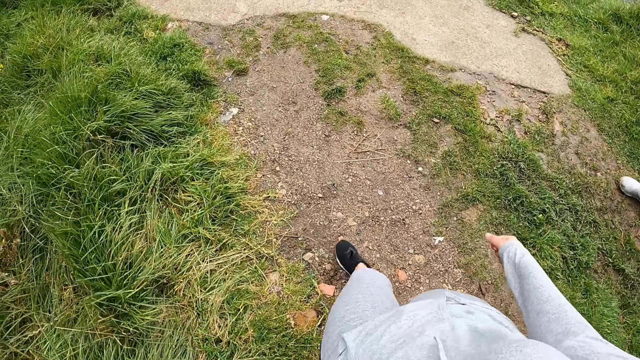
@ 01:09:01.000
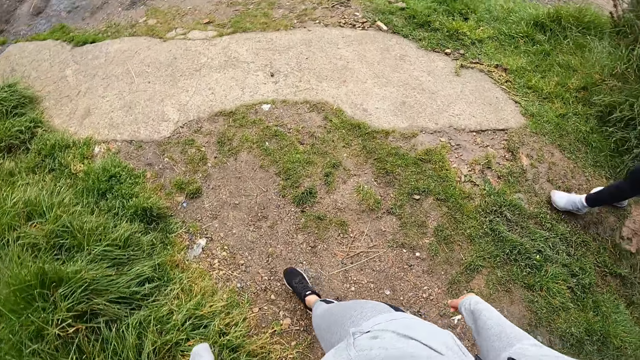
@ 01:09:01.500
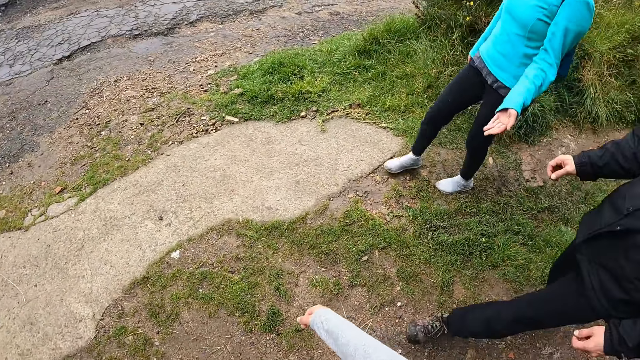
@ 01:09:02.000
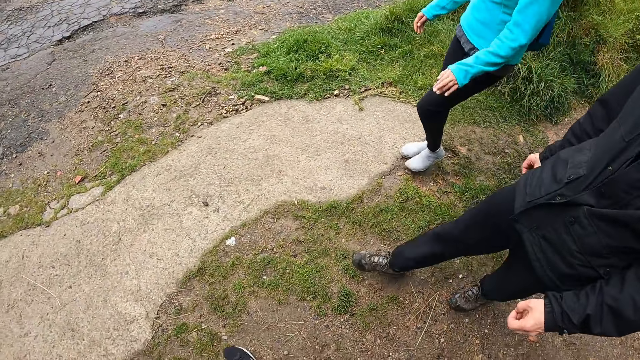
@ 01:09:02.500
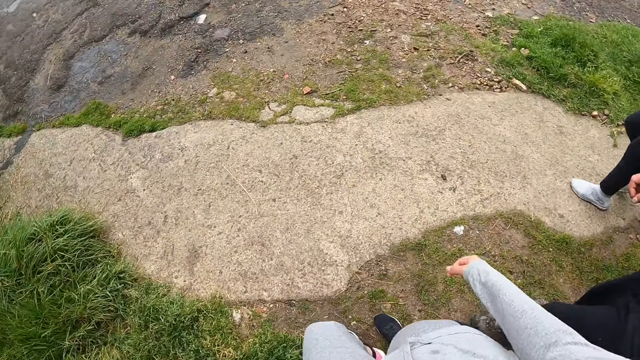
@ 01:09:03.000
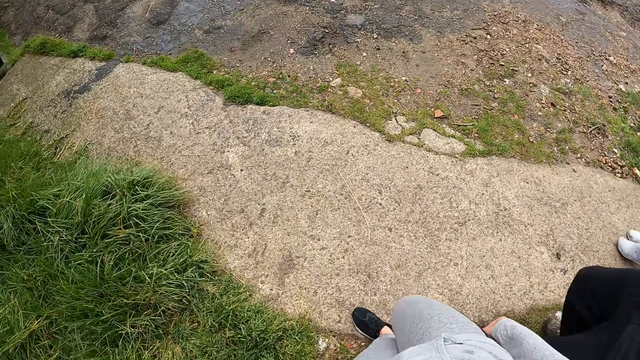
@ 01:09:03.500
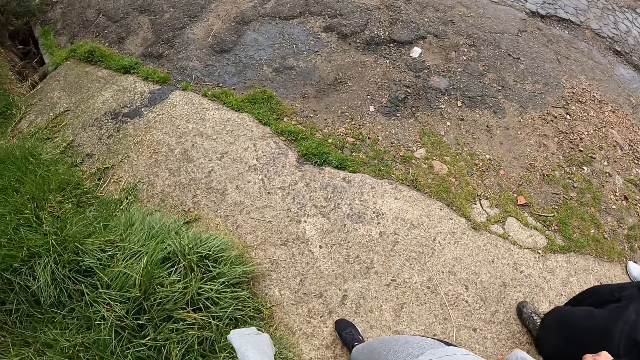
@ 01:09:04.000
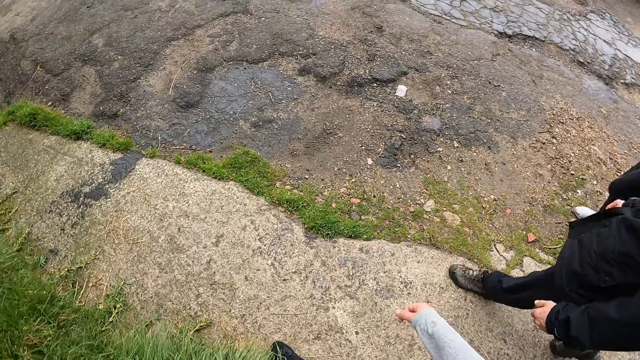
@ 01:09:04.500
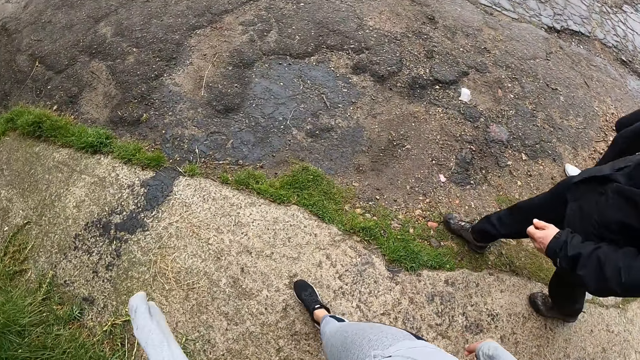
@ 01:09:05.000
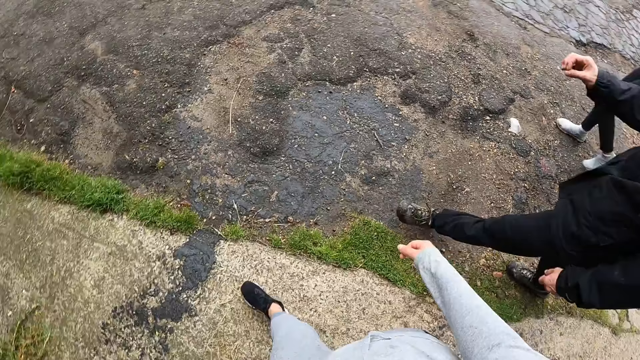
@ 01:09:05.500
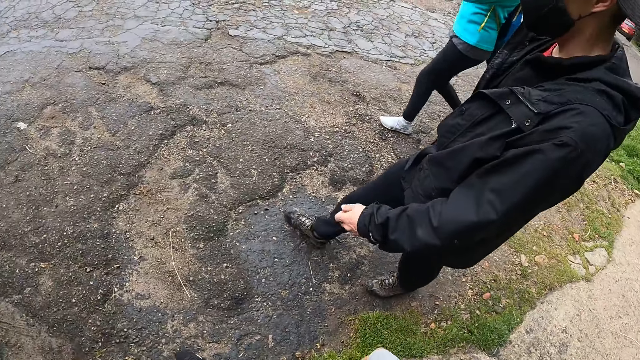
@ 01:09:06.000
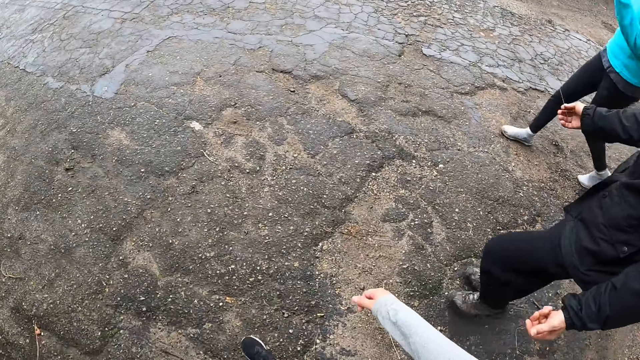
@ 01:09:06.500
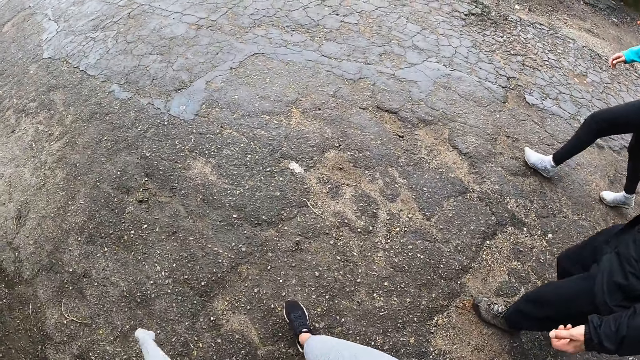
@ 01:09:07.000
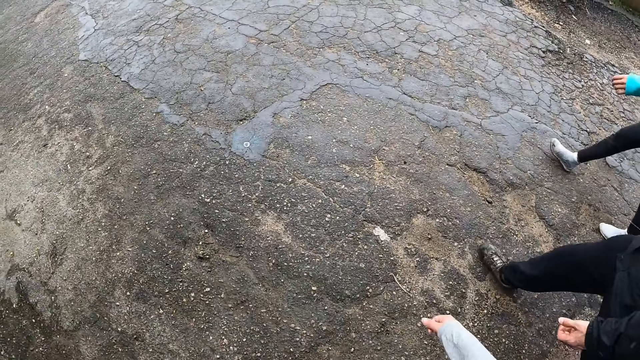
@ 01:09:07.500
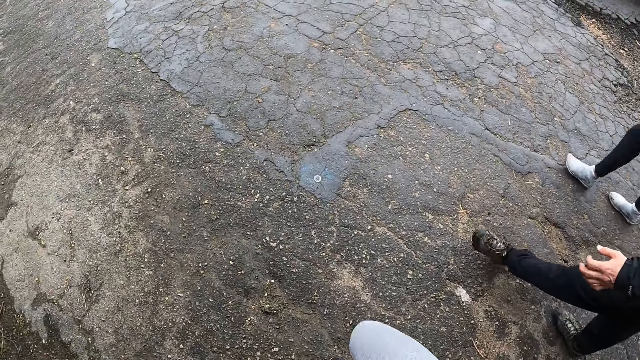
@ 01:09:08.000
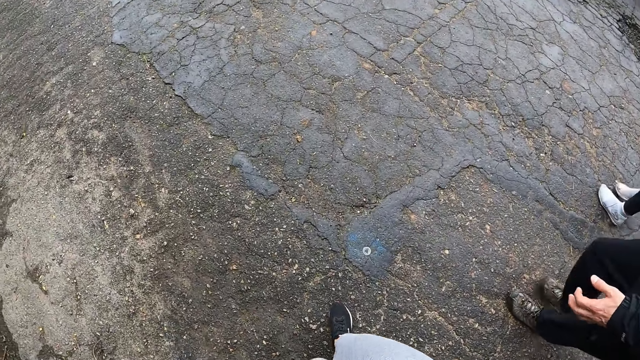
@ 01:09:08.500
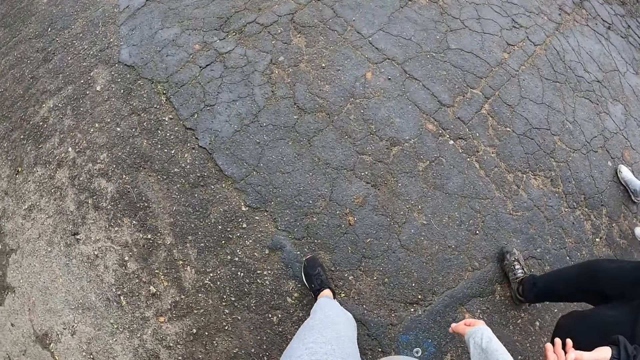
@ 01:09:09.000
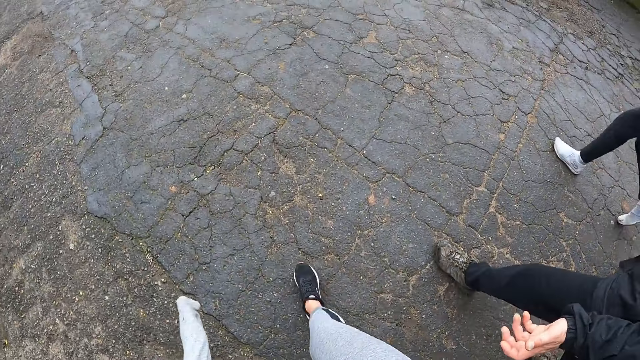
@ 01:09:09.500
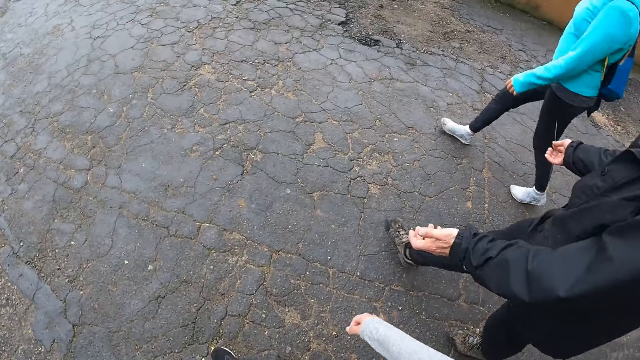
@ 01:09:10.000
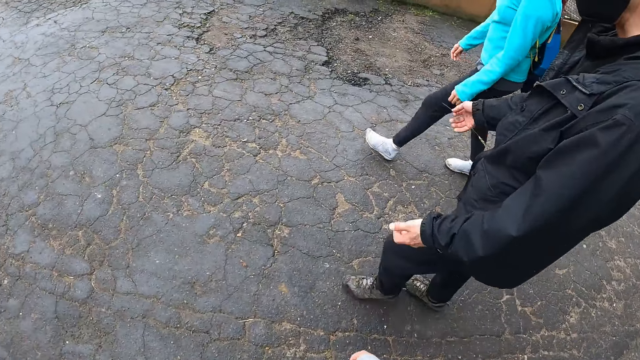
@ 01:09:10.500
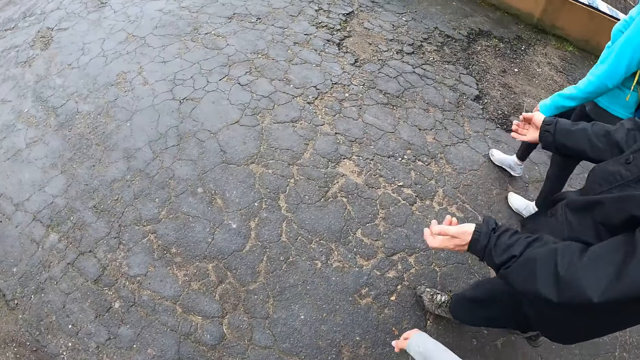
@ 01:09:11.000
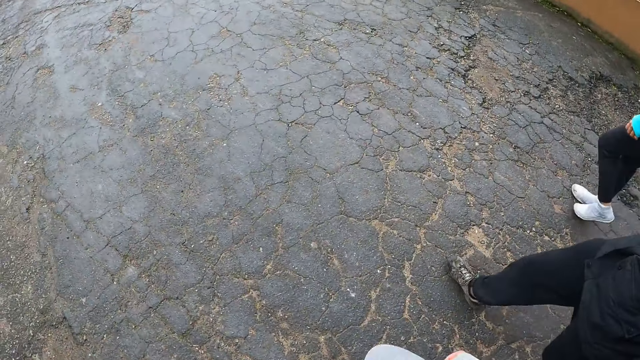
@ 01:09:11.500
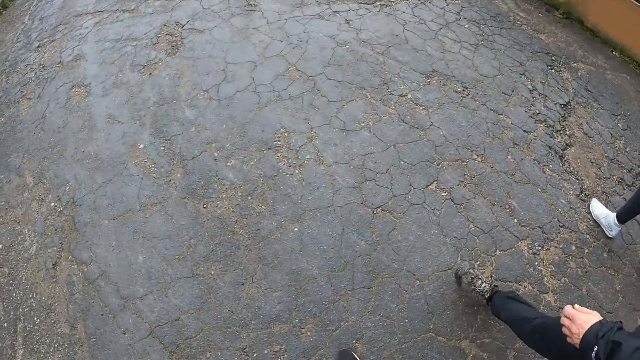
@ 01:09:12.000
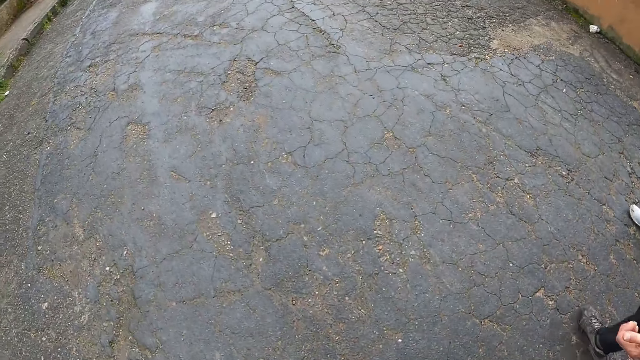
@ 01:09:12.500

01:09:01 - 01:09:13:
The camera wearer walks through a tarred road with the man and the woman. They walk on the slab. They walk on the road. The man walks on the road. The woman walks on the road. The man interacts with the camera wearer and the woman.

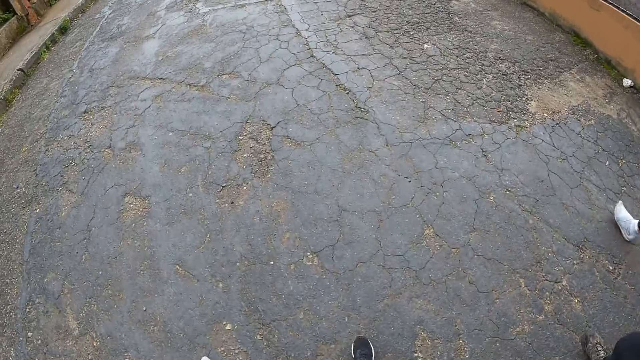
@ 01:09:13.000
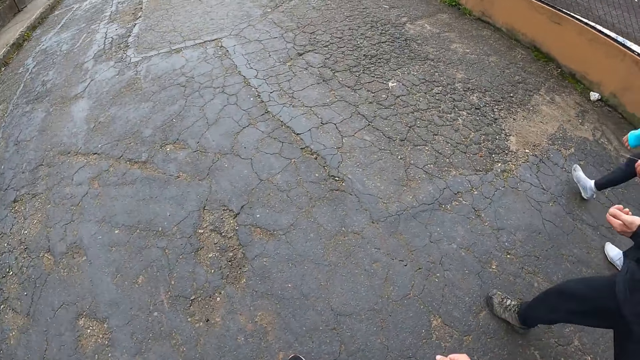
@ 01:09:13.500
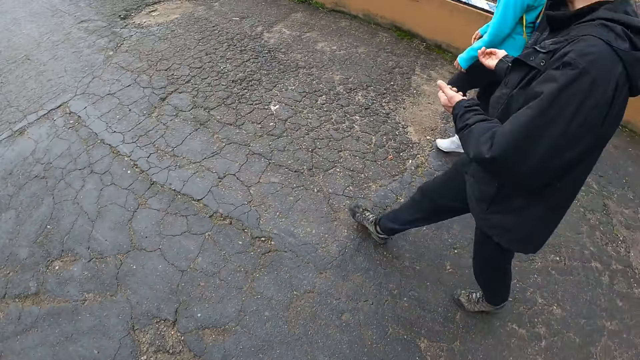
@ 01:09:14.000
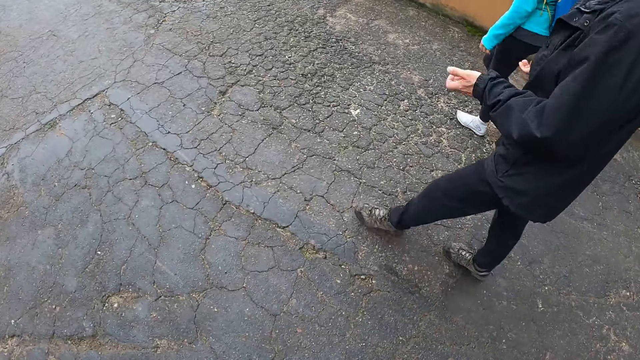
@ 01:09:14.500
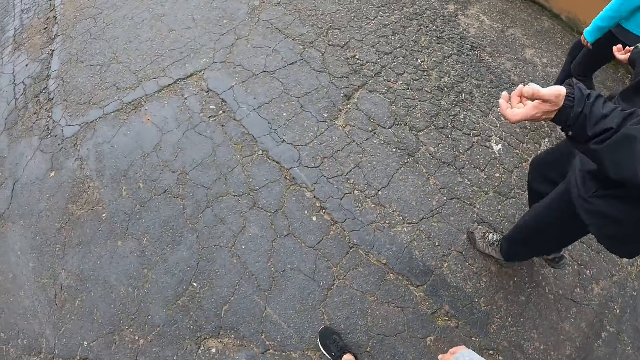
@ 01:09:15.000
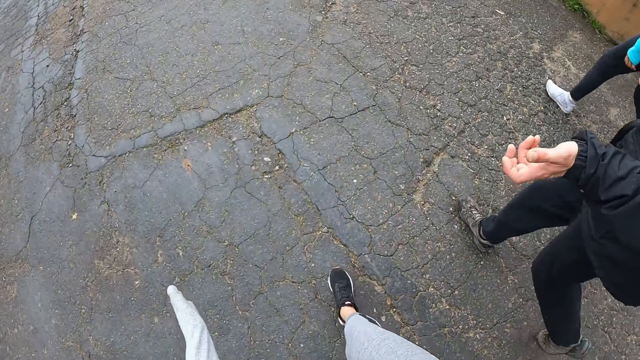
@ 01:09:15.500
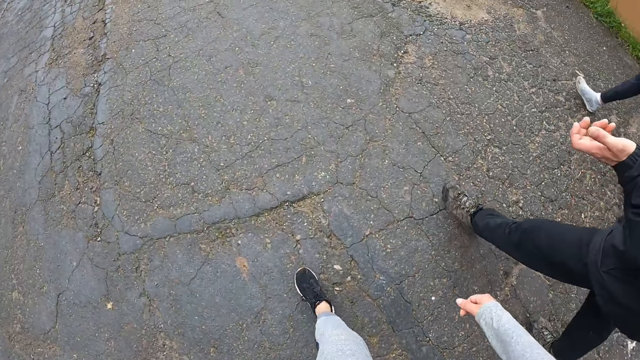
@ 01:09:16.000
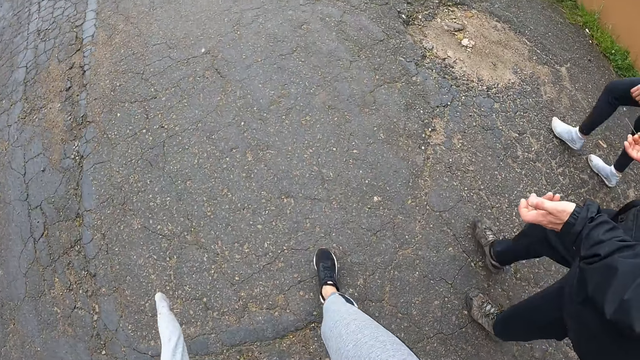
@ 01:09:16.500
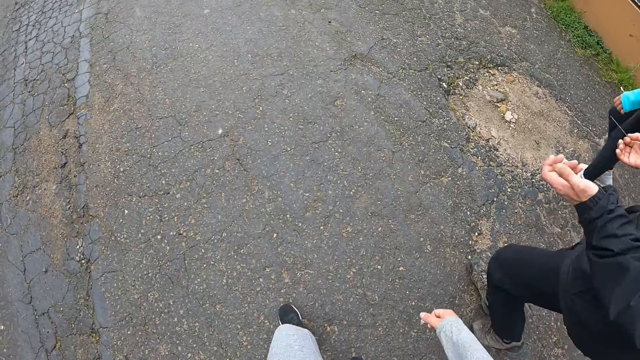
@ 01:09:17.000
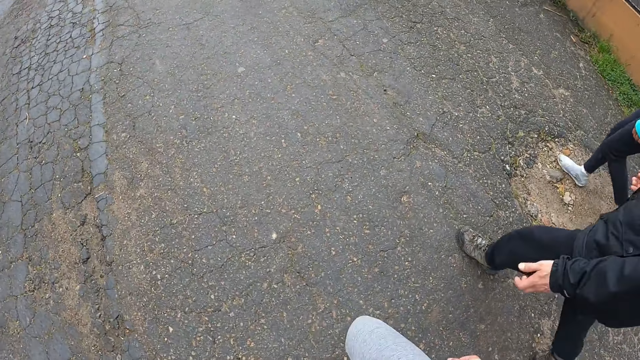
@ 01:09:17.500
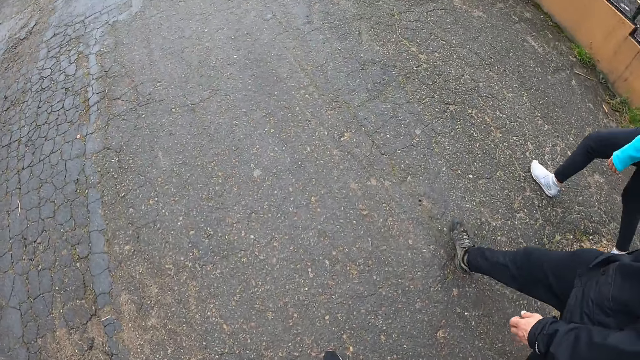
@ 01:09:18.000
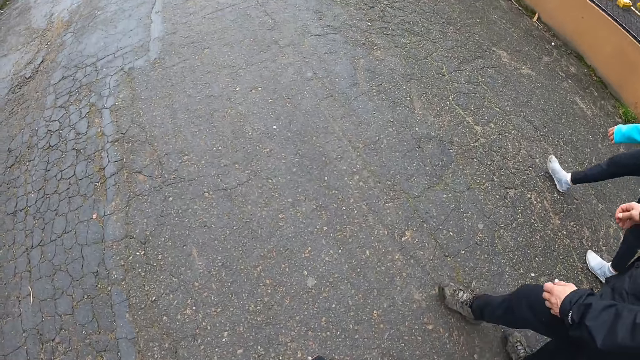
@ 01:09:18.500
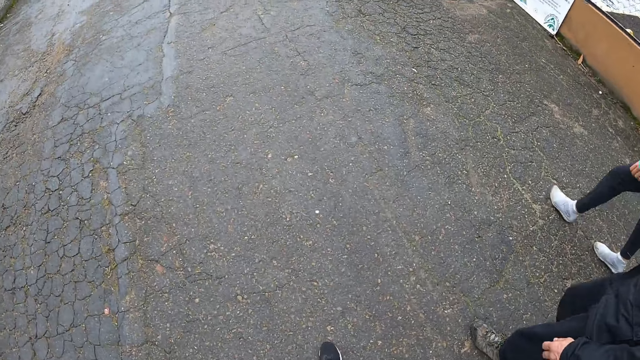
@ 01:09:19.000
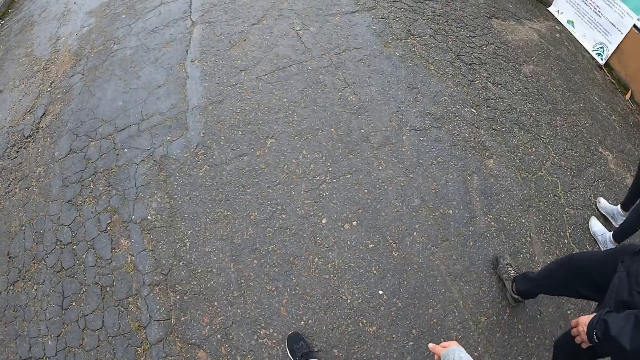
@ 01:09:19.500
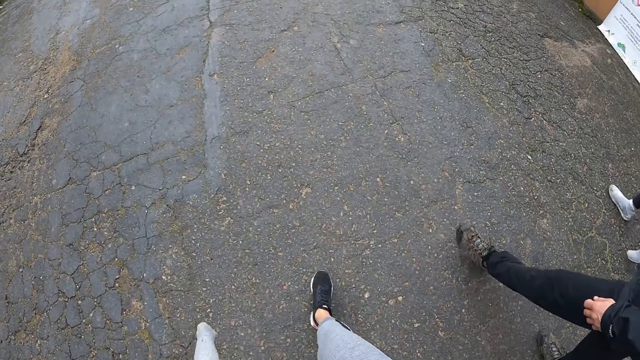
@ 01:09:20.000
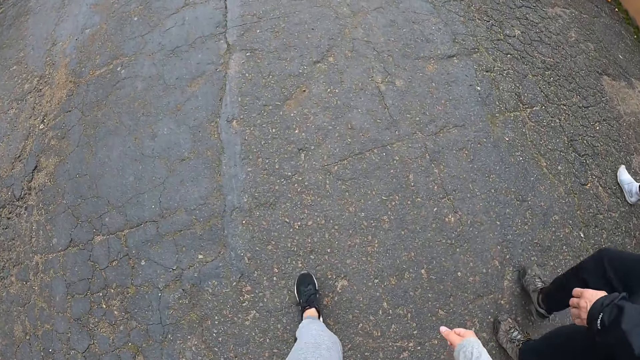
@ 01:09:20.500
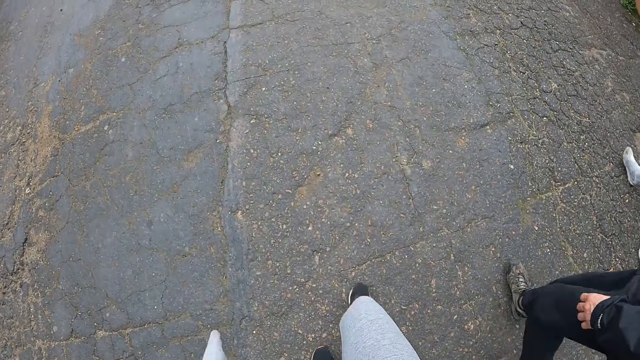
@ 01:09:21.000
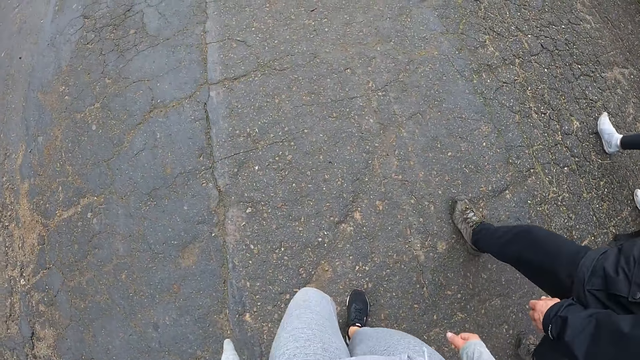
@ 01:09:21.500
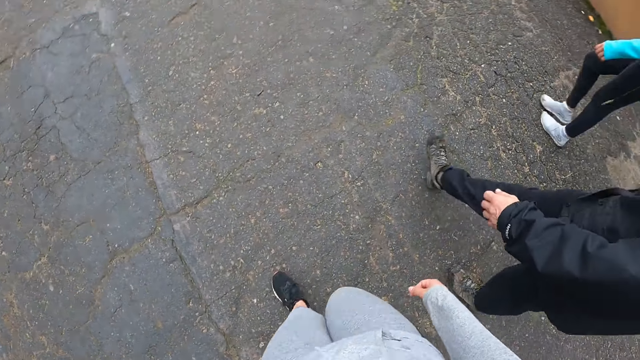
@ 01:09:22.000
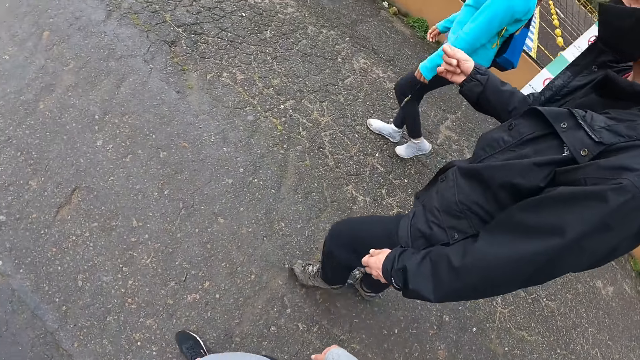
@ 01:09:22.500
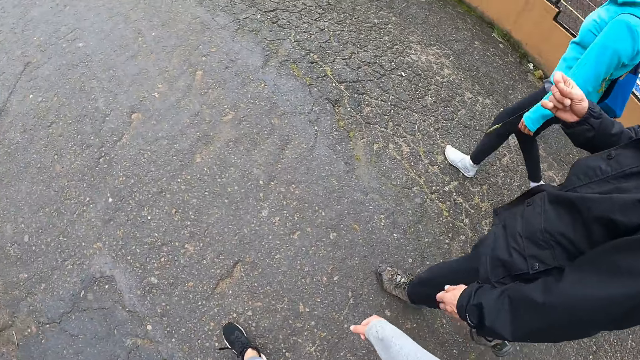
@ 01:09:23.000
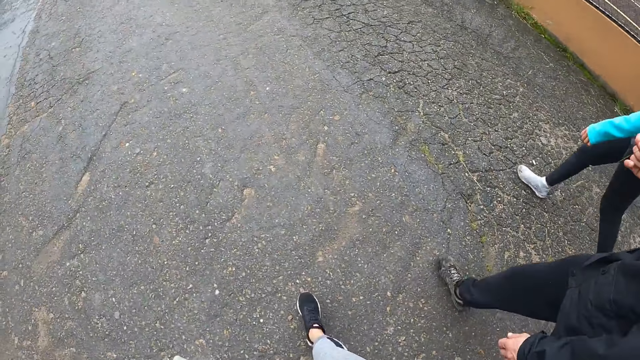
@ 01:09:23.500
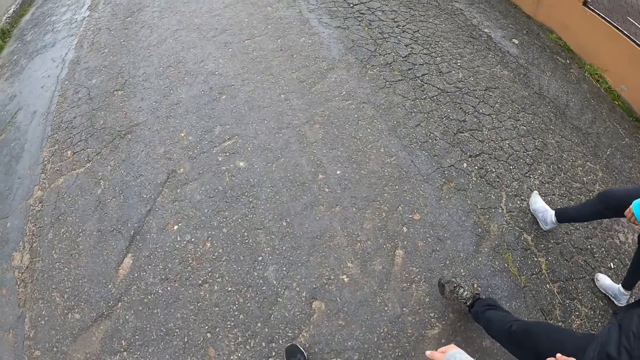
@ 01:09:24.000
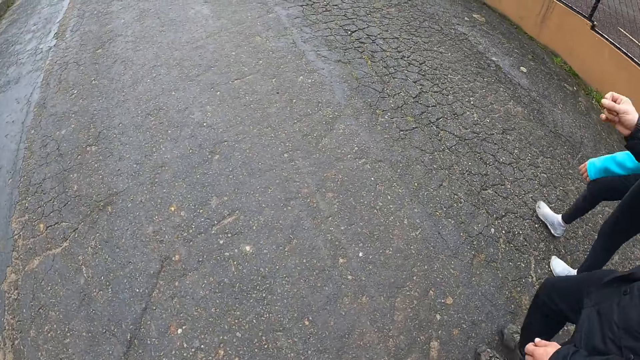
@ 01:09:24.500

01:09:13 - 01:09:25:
A man gestures his hands. The camera wearer walks on the road. The man walks on the road. The man holds something with his fingers. The camera wearer walks on the road.
